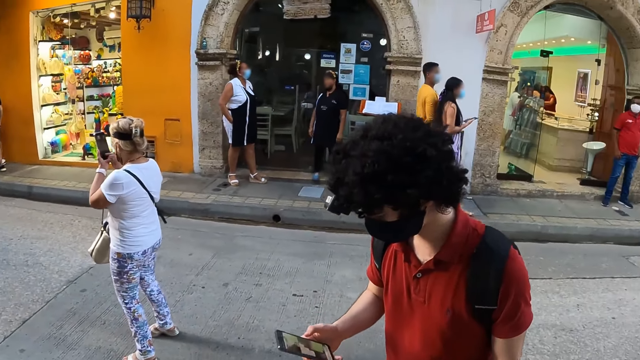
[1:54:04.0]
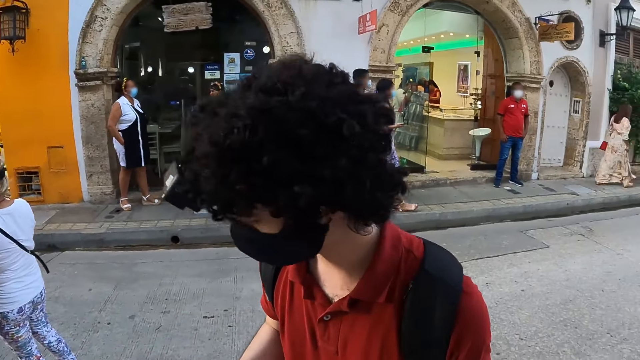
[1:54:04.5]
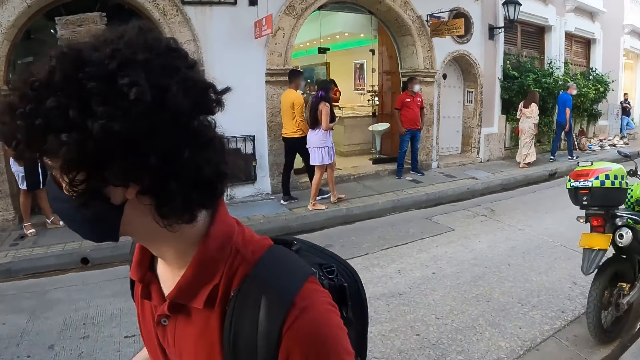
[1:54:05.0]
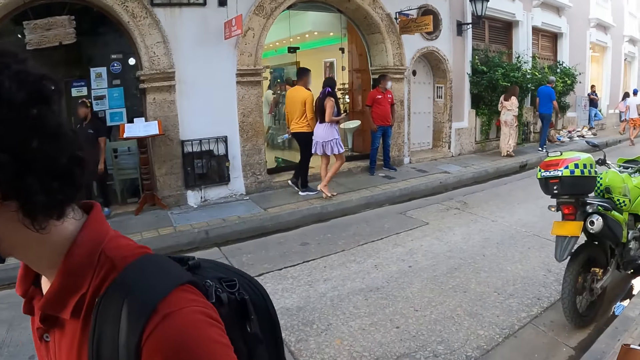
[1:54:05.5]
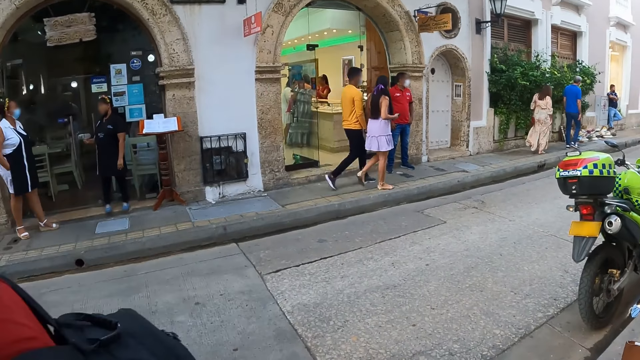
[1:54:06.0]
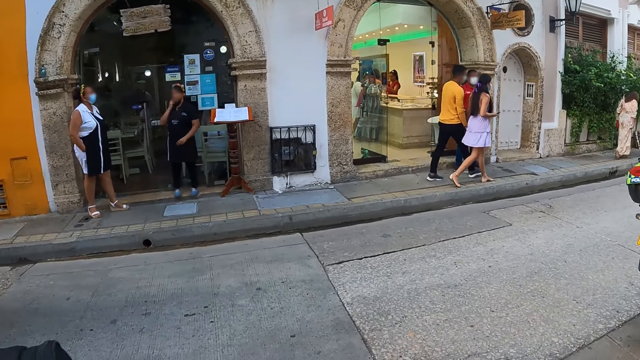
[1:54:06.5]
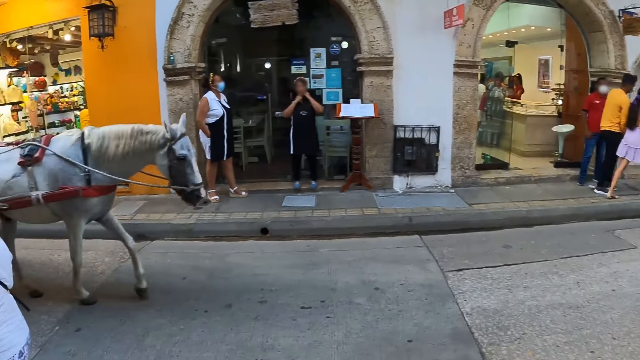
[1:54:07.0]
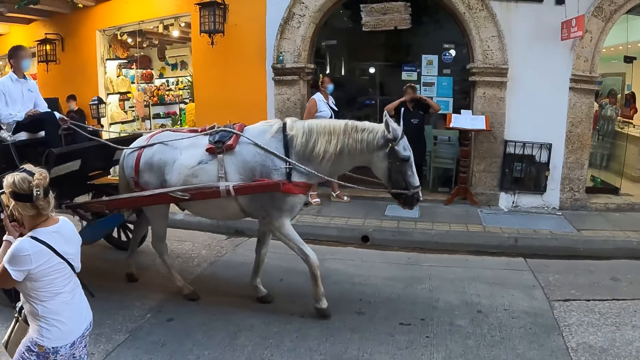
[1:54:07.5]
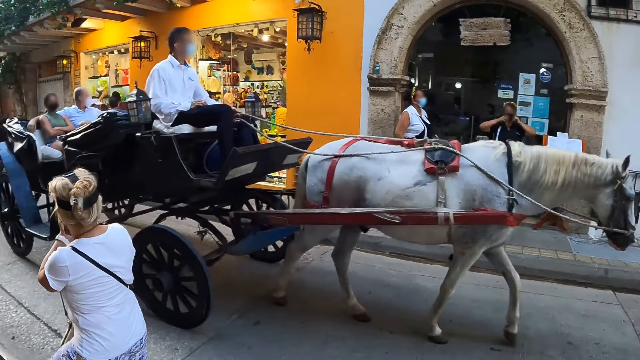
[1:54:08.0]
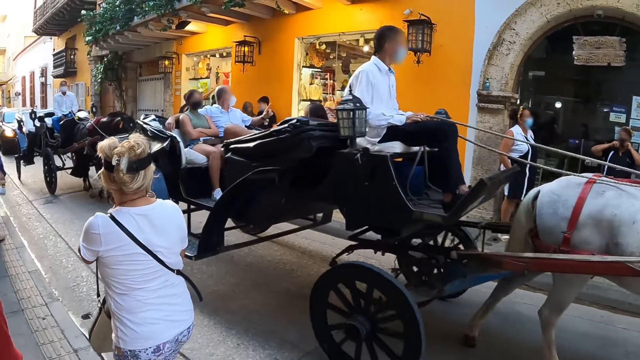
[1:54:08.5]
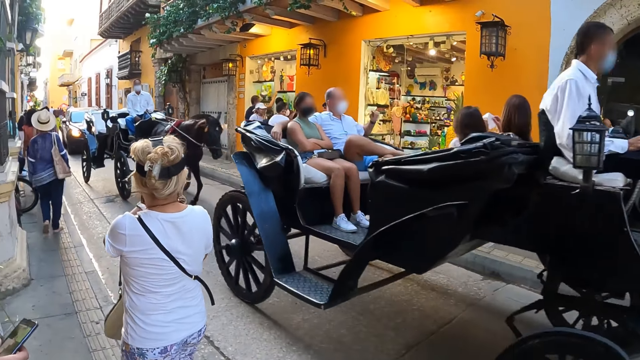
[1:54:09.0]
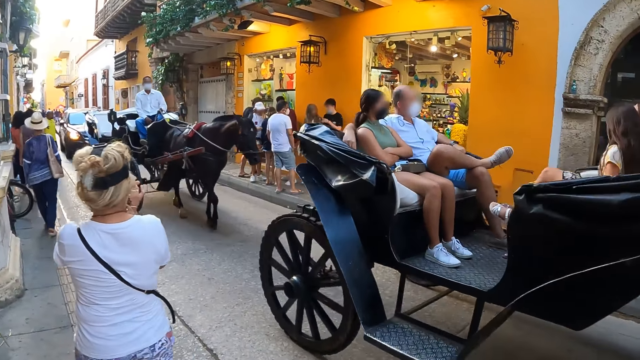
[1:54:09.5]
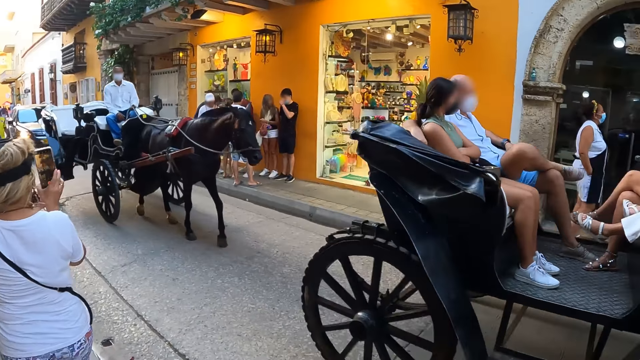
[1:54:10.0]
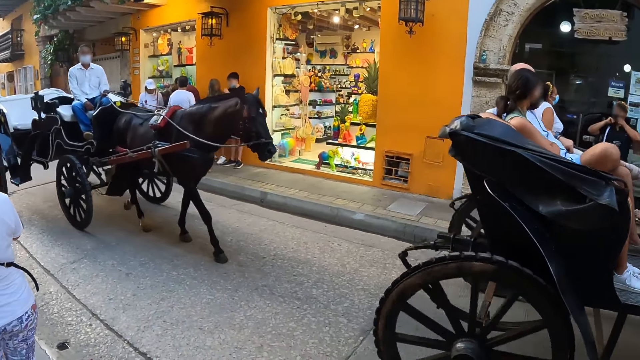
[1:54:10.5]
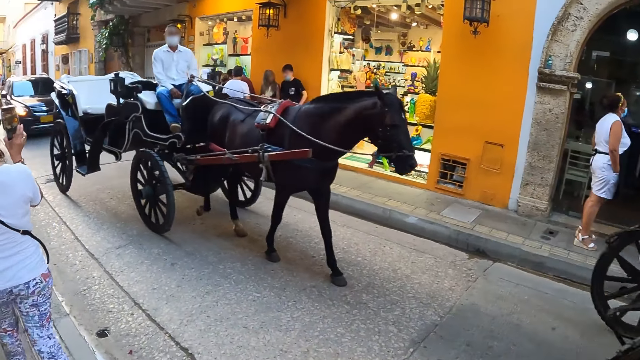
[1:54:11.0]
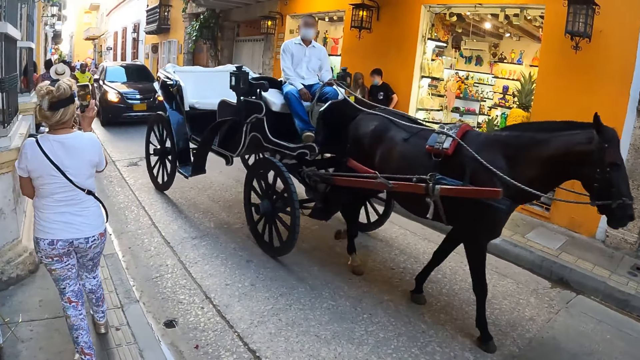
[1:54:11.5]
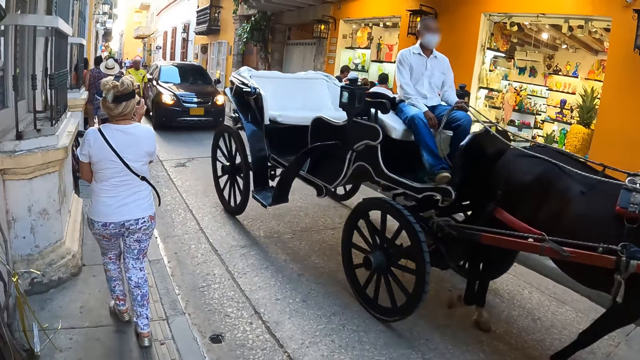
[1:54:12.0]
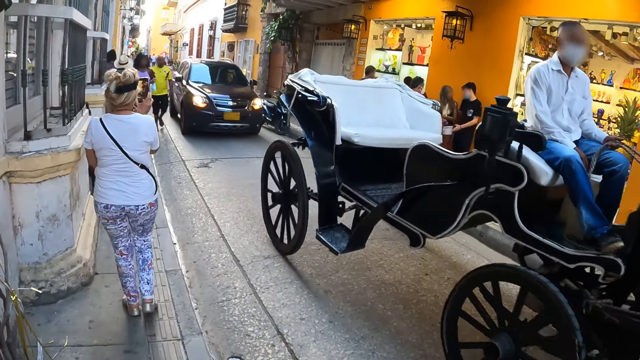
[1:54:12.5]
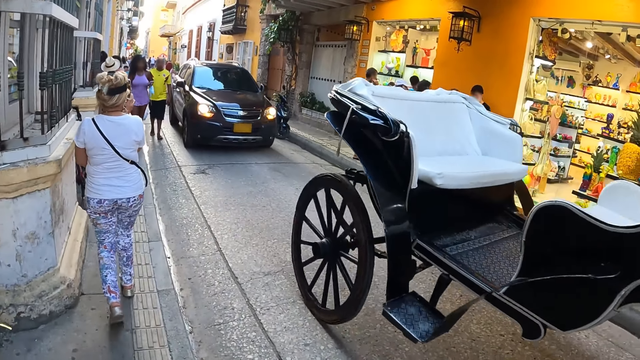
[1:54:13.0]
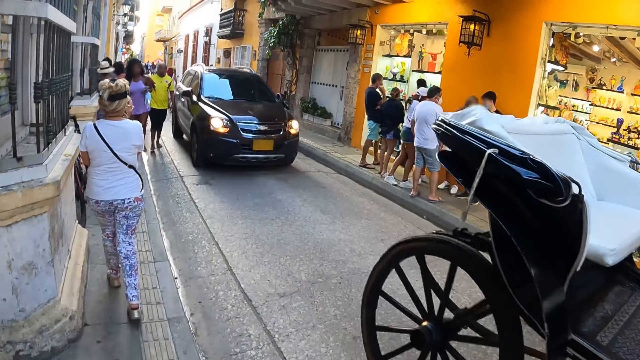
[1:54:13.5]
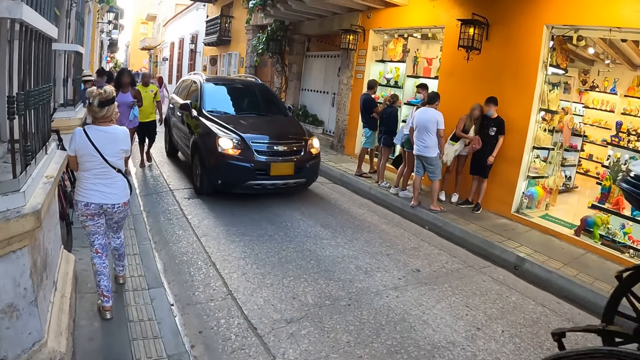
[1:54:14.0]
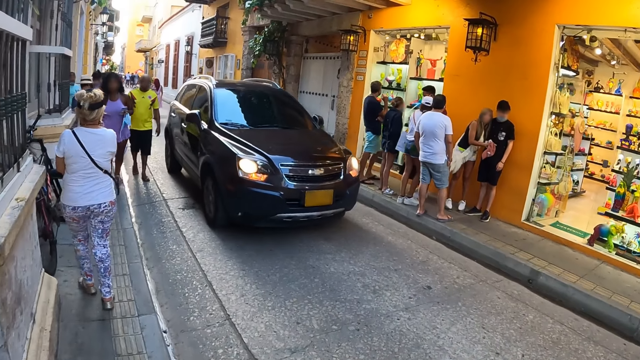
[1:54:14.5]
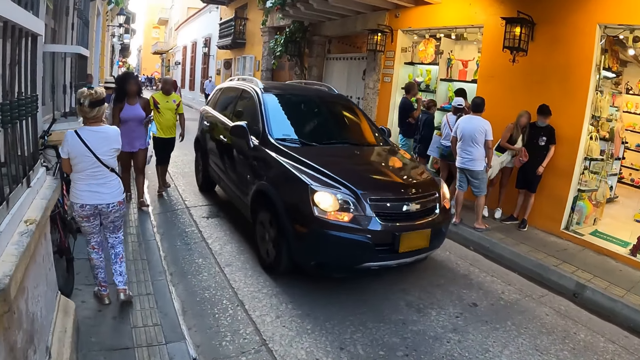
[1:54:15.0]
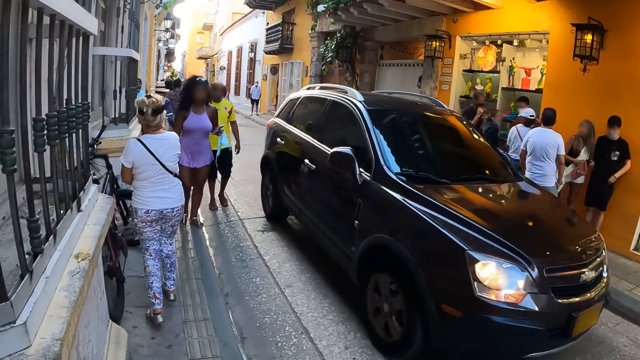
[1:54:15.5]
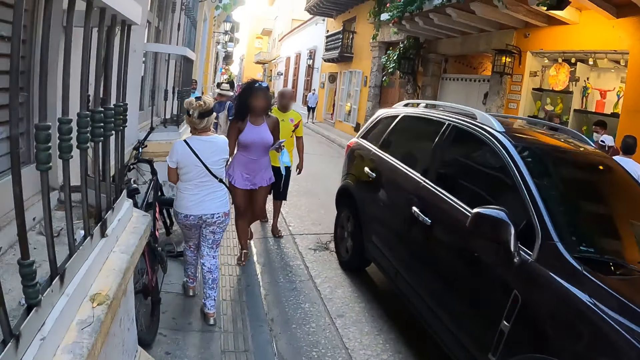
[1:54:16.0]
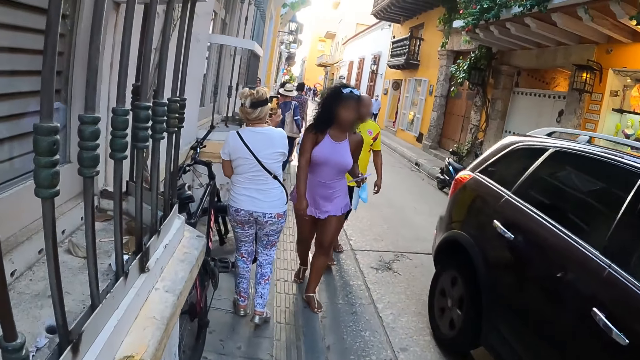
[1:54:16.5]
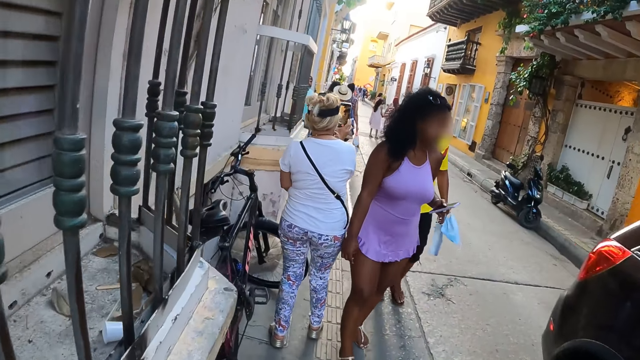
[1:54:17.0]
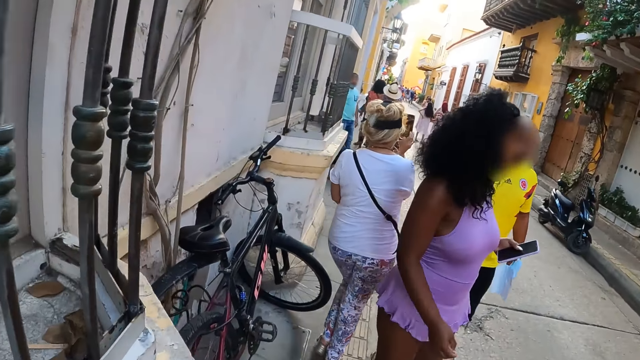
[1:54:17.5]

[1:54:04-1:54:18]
The camera wearer stares at the horse. They walk in the street.

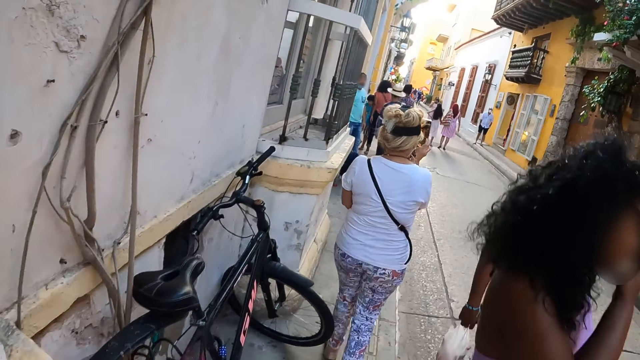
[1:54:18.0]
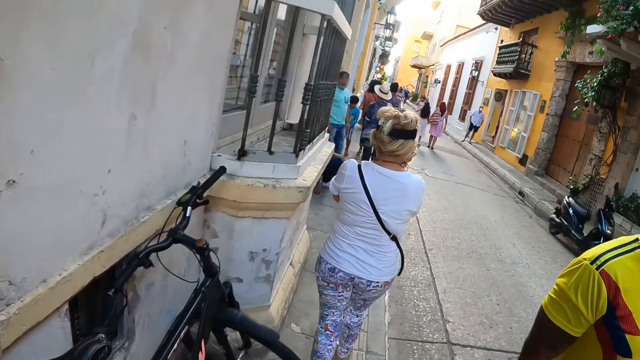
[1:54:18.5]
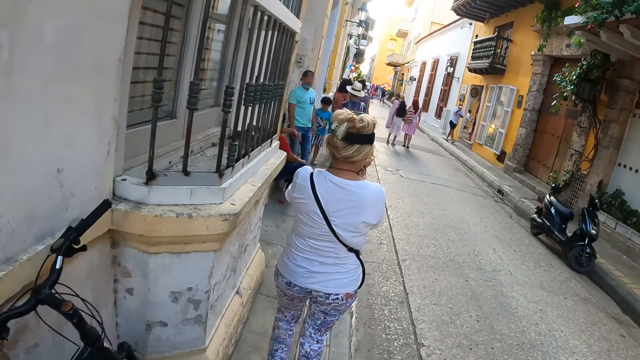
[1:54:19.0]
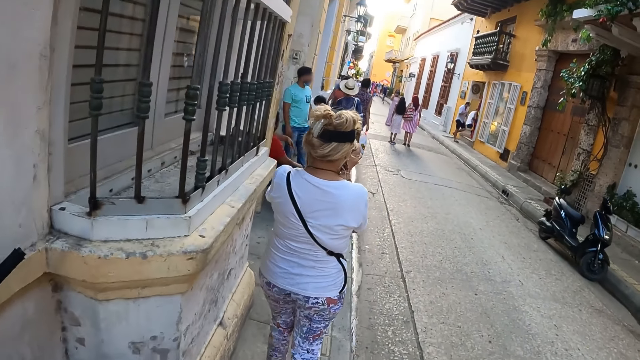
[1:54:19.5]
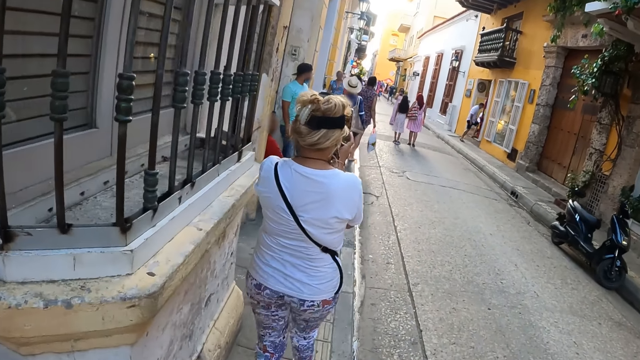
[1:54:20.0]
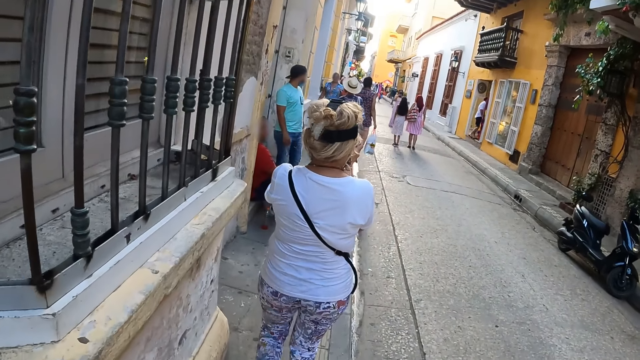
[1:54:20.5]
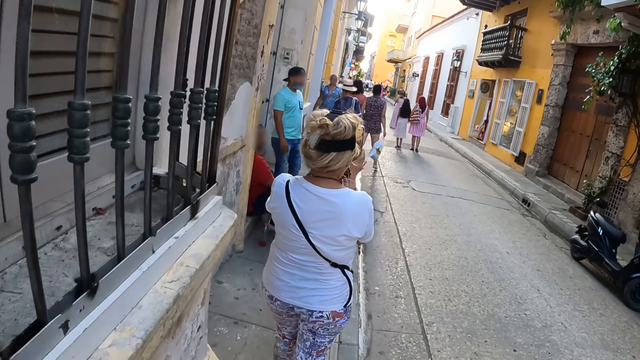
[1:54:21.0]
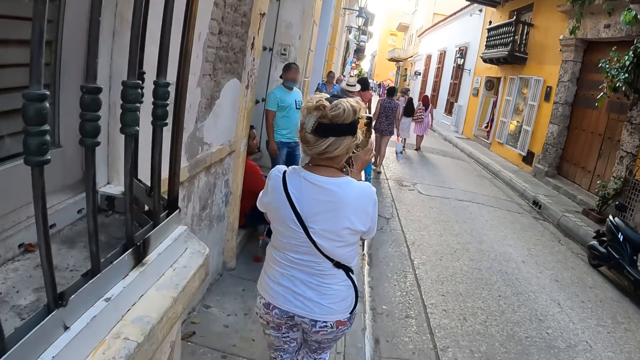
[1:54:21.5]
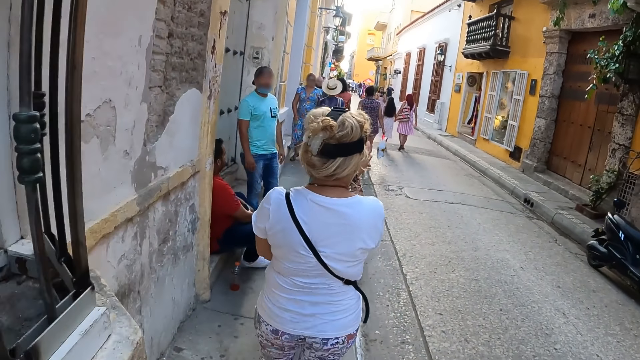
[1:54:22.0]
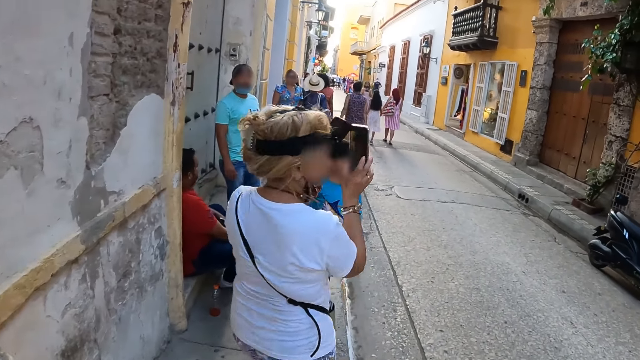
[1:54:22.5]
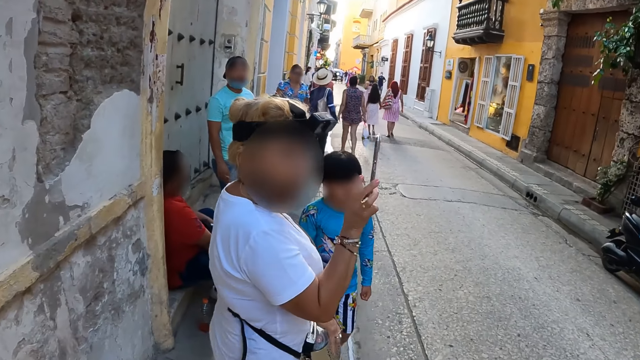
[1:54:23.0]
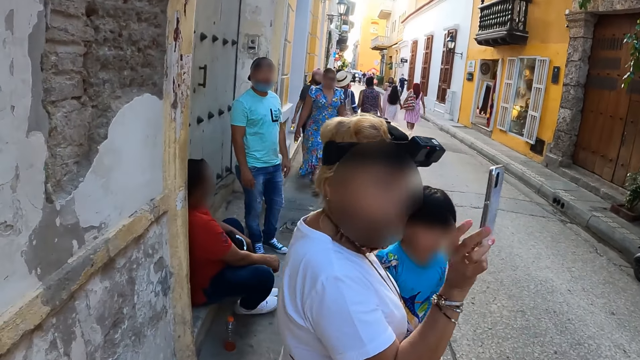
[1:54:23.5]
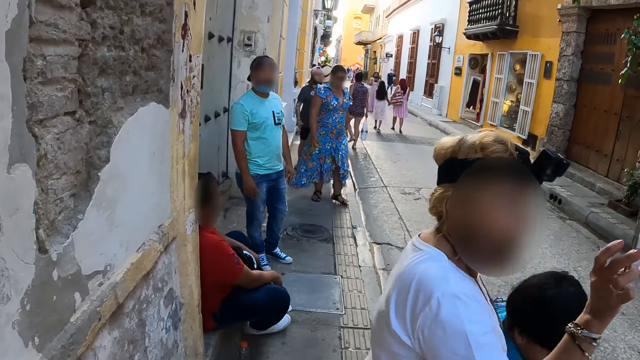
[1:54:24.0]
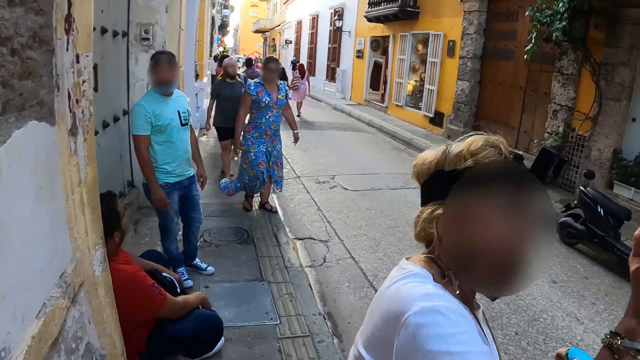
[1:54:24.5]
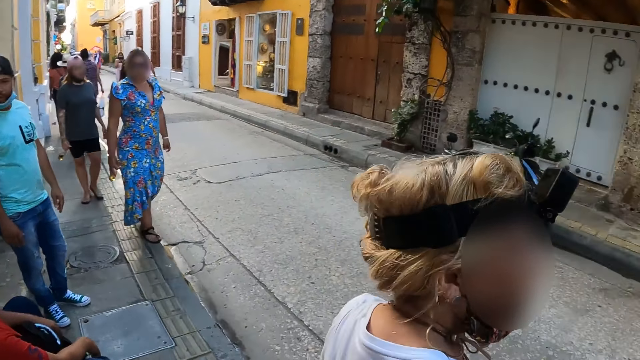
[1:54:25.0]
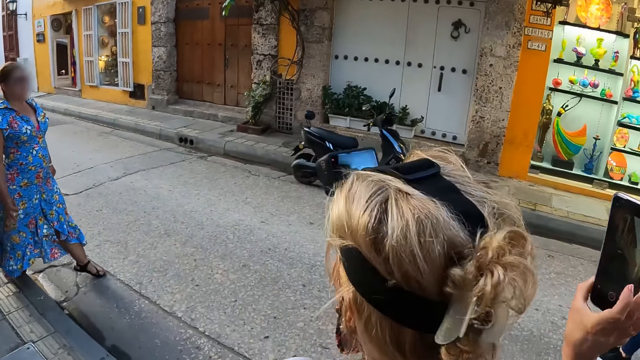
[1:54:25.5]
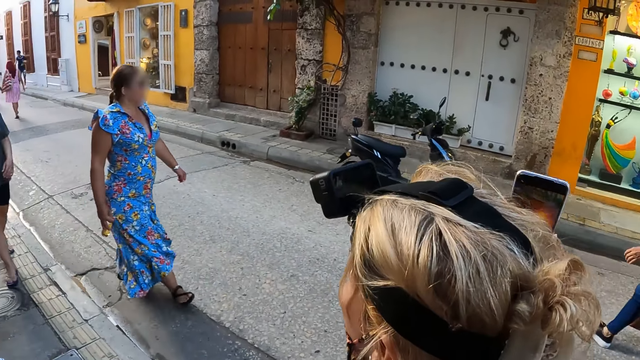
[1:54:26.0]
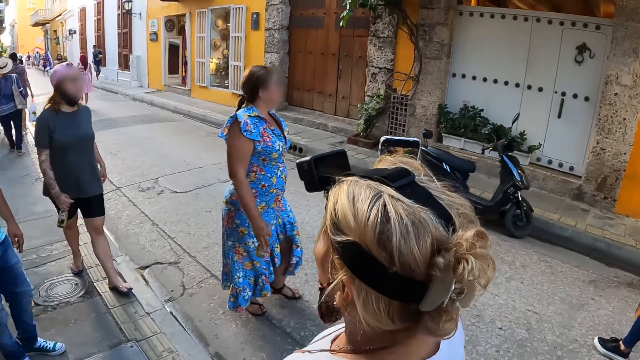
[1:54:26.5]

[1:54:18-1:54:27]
The camera wearer looks around.
